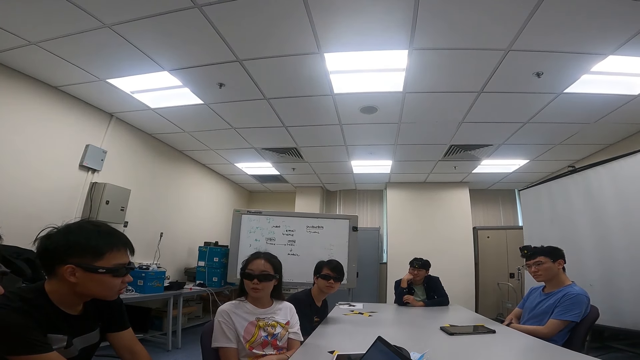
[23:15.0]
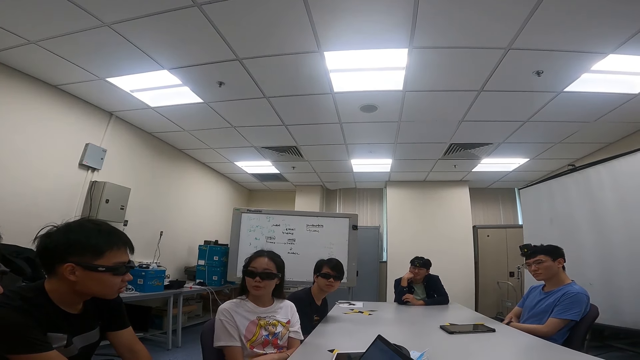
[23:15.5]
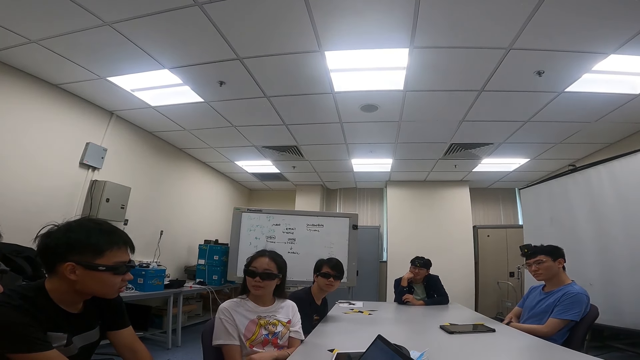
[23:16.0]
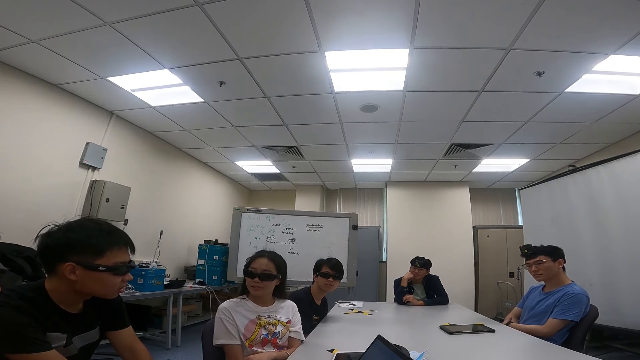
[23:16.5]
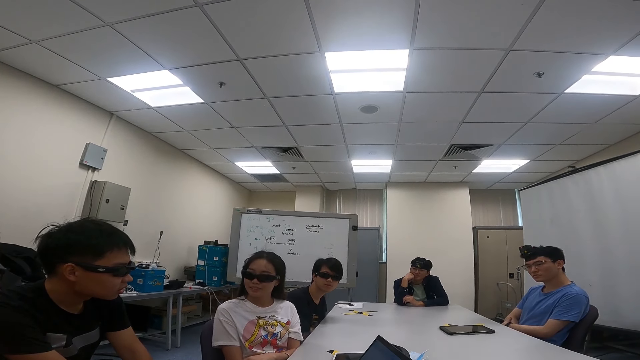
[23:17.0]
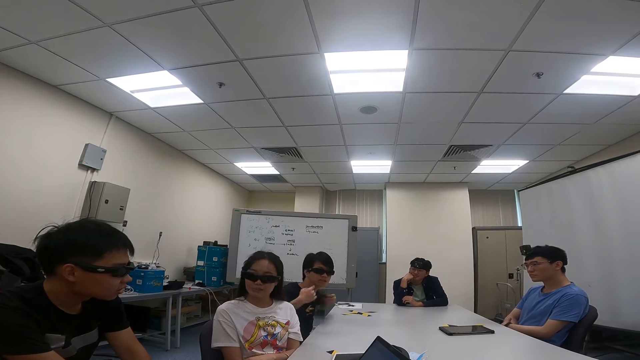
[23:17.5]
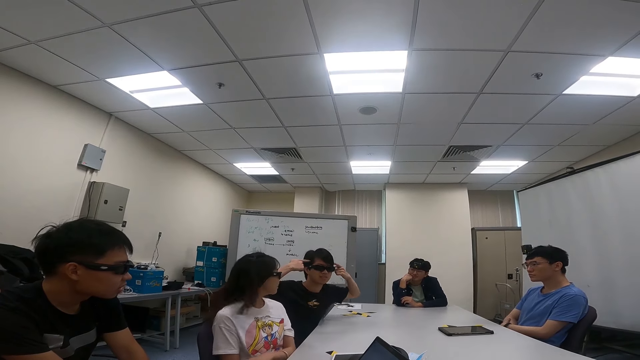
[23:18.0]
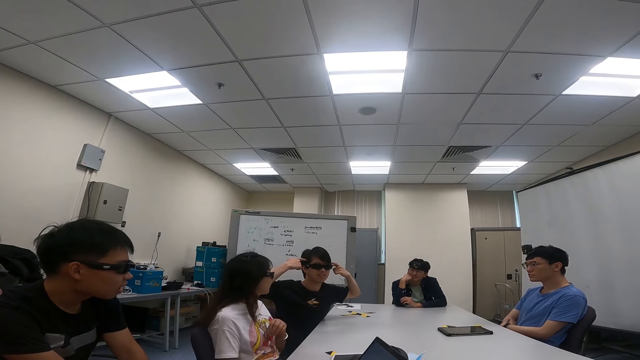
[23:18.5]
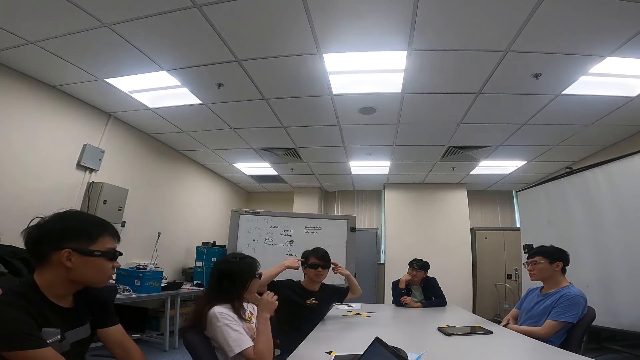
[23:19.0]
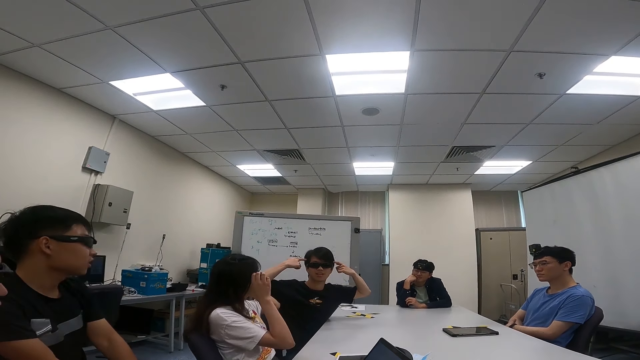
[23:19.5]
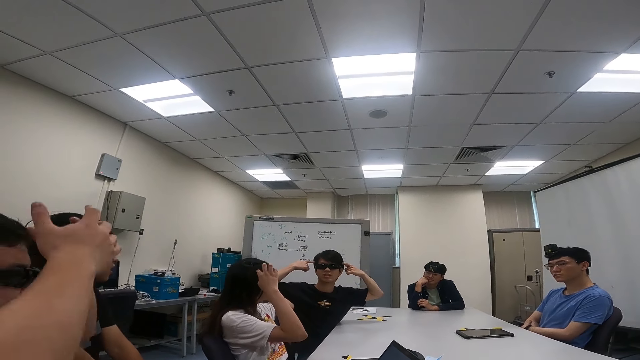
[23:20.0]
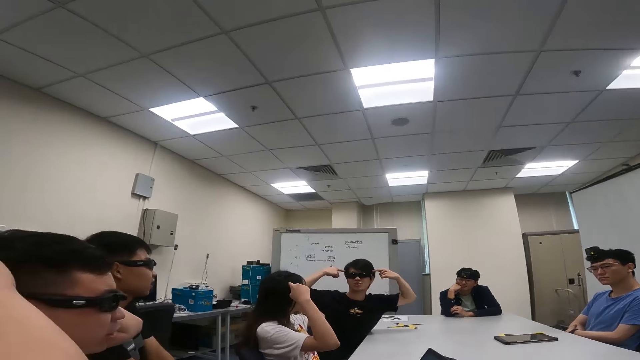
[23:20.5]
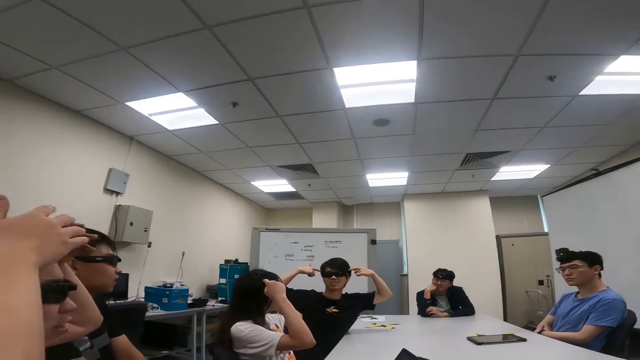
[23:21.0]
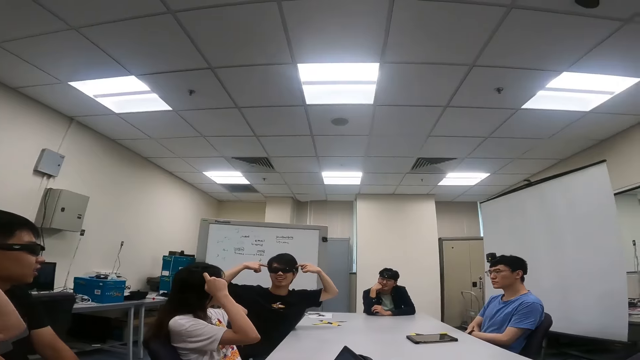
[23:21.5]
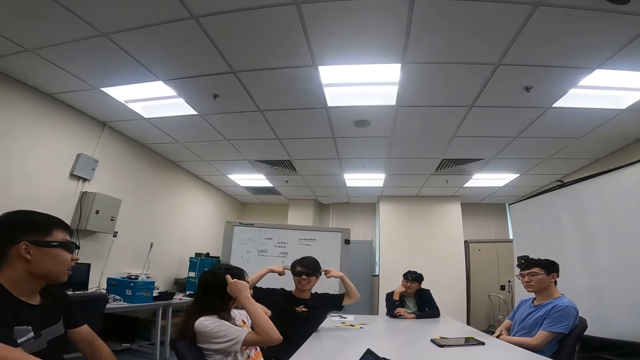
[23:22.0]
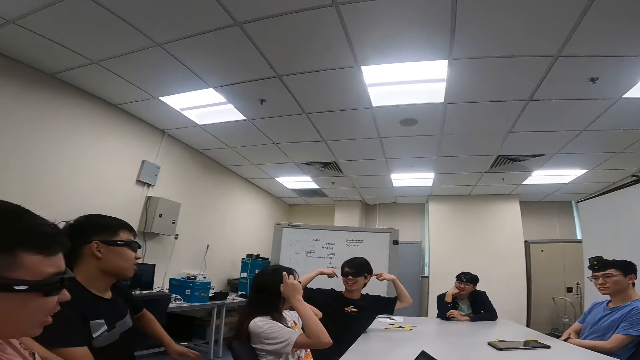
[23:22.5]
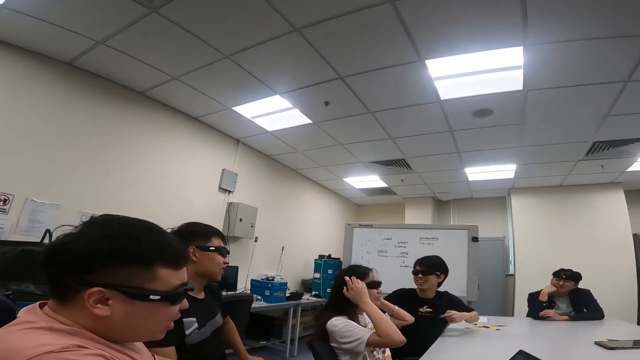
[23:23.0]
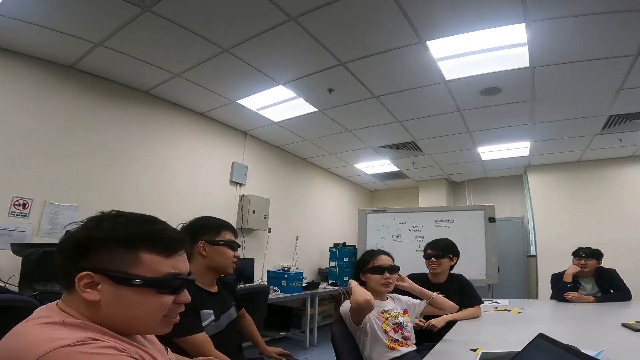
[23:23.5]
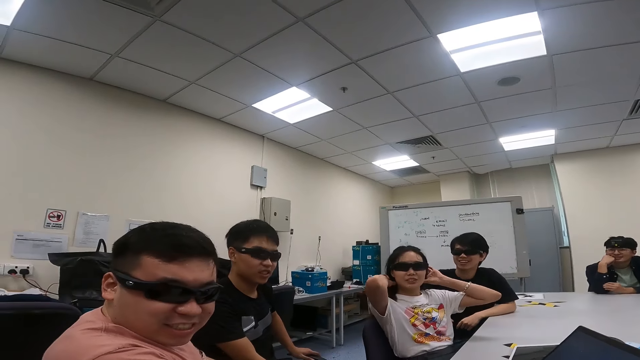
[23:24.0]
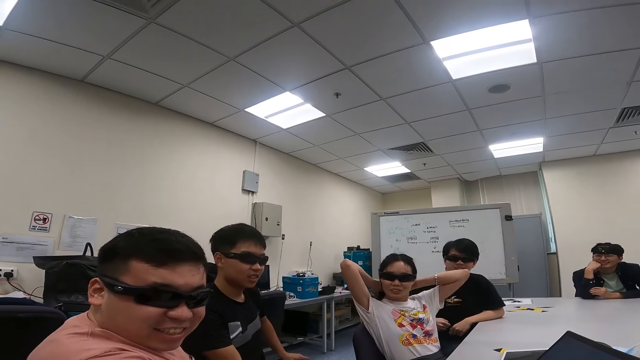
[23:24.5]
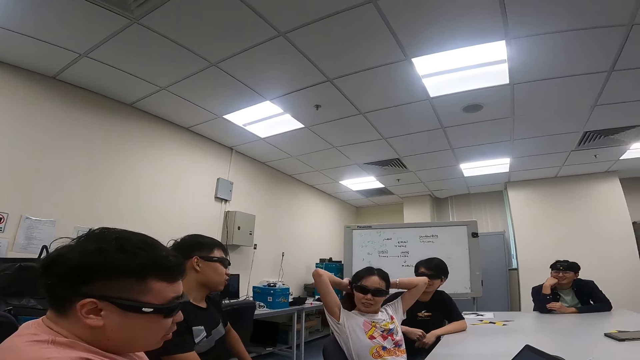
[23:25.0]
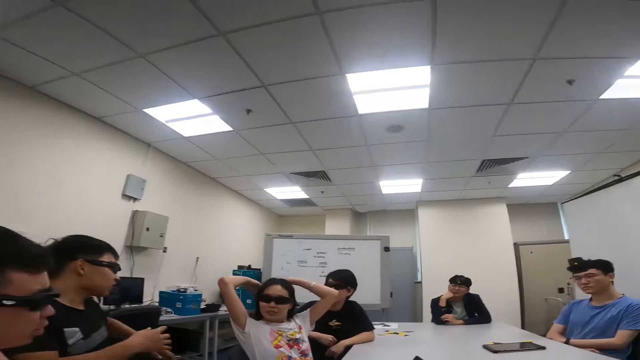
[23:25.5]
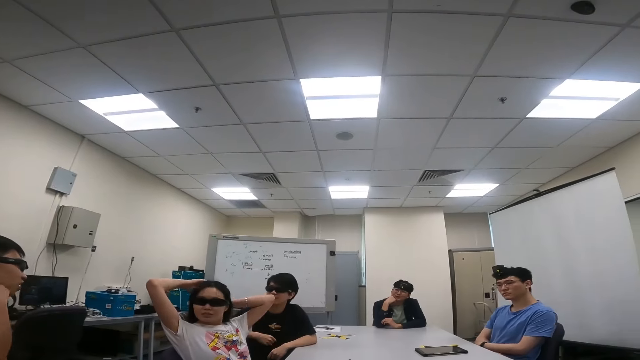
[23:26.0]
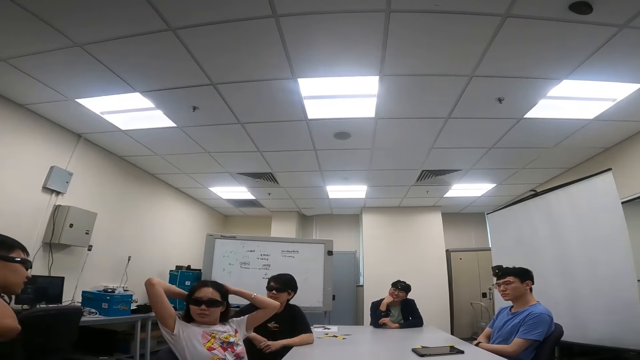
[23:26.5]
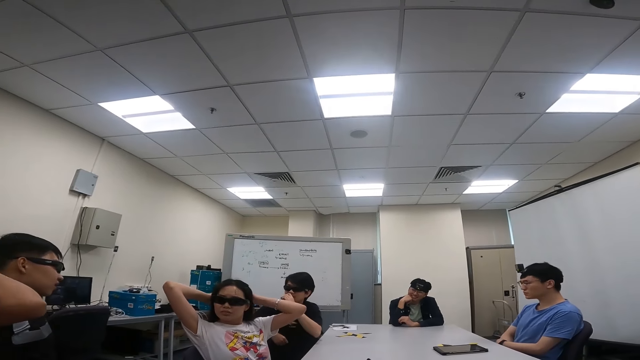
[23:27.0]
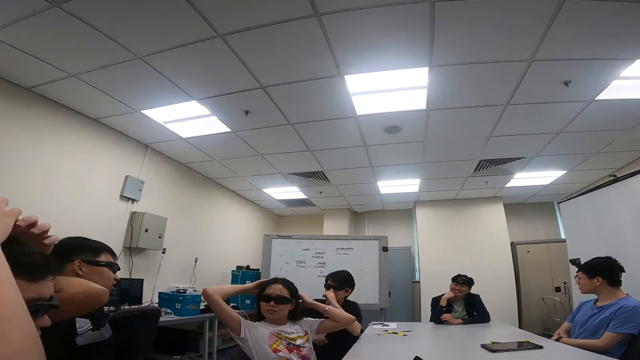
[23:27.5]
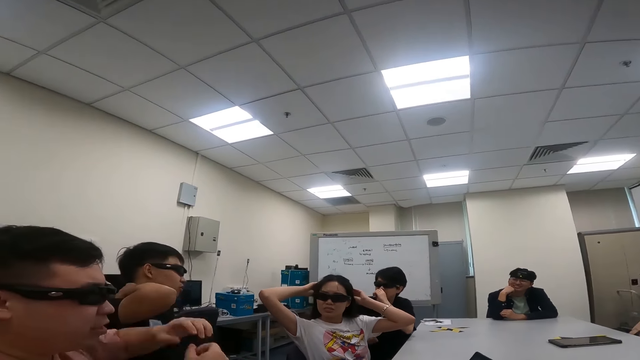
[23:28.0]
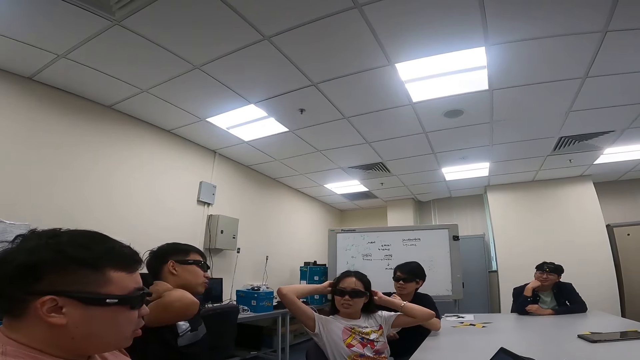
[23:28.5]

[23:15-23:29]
A person touches the head. Another person points his head. A woman touches the camera. A third person touches the head. A fourth person moves hands over his head. The woman touches the camera. The woman straightens the hair. The third person sways hands. A fifth person touches the neck.

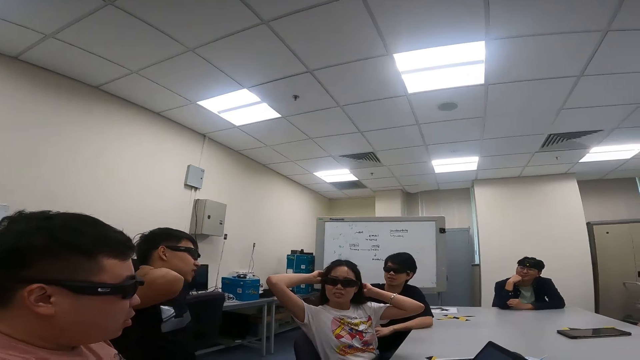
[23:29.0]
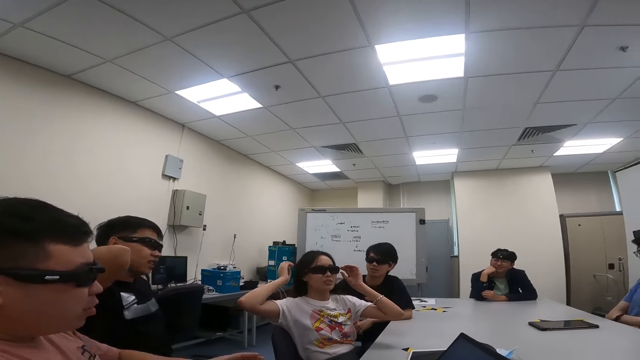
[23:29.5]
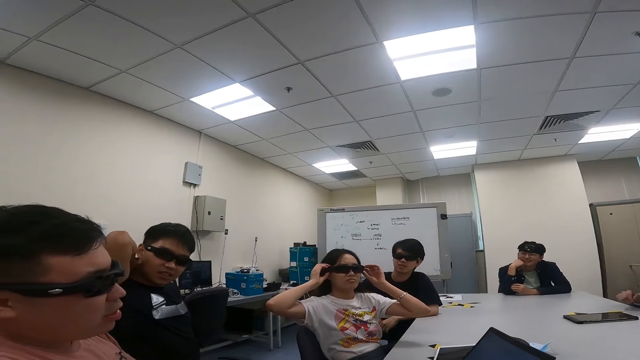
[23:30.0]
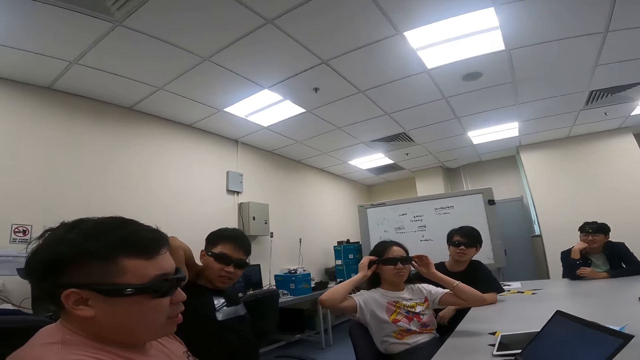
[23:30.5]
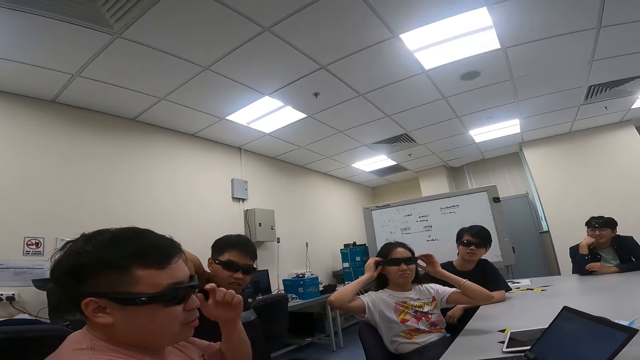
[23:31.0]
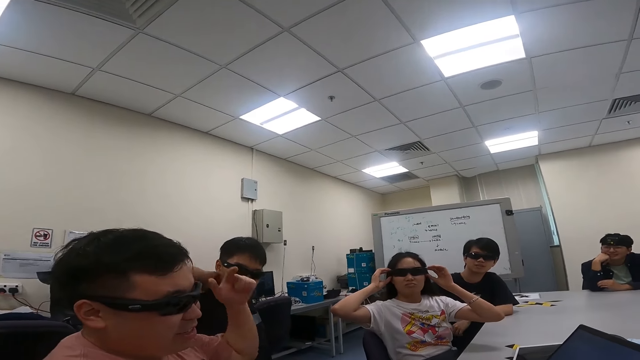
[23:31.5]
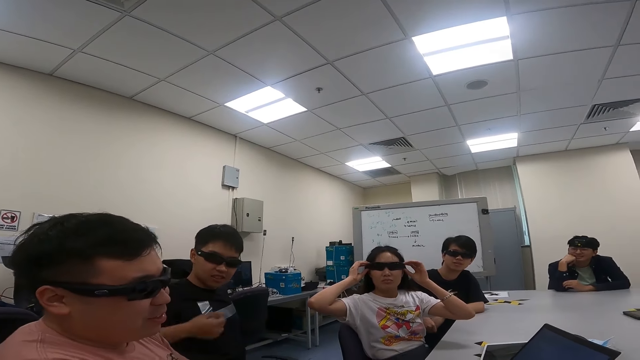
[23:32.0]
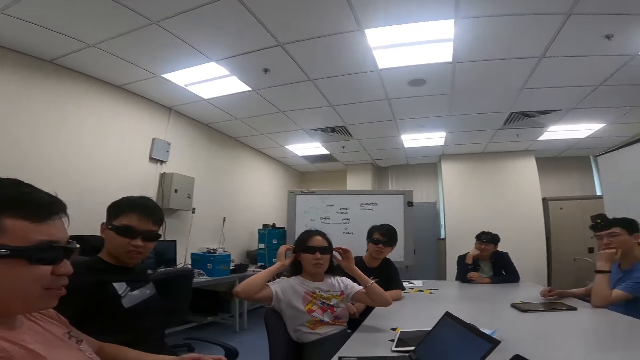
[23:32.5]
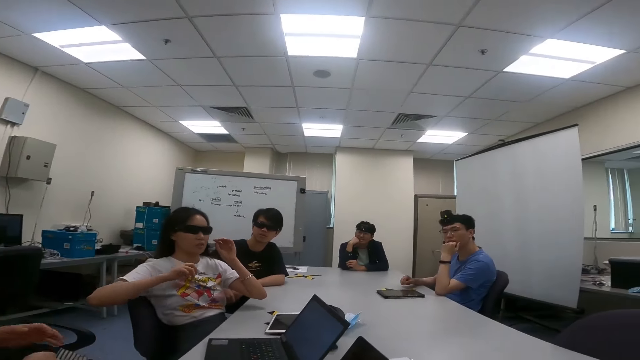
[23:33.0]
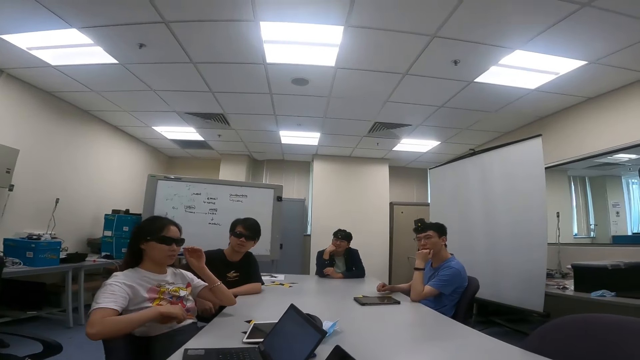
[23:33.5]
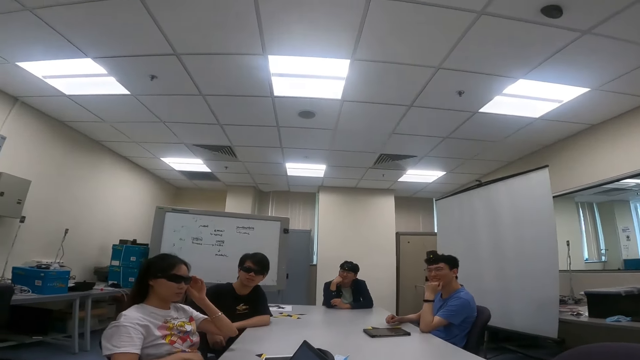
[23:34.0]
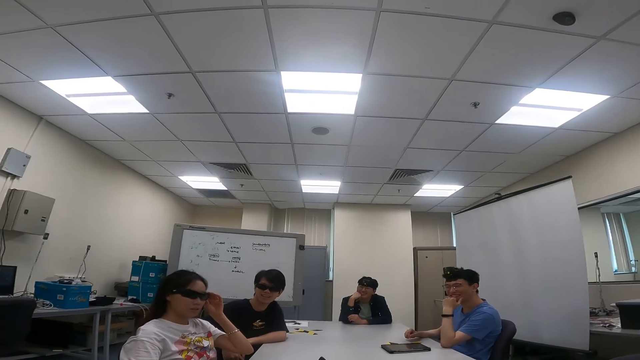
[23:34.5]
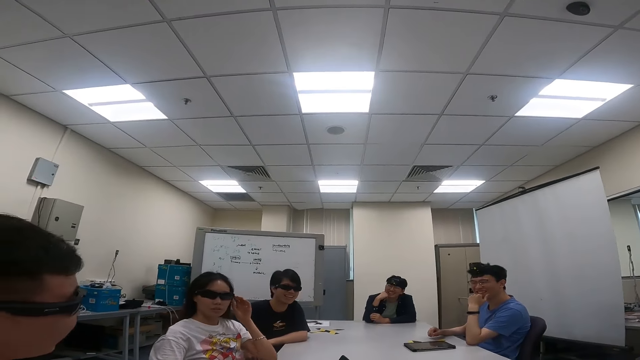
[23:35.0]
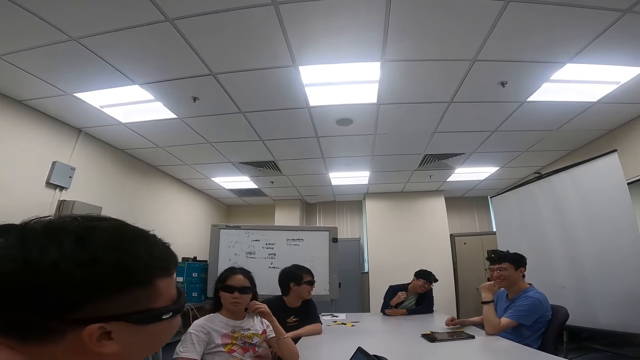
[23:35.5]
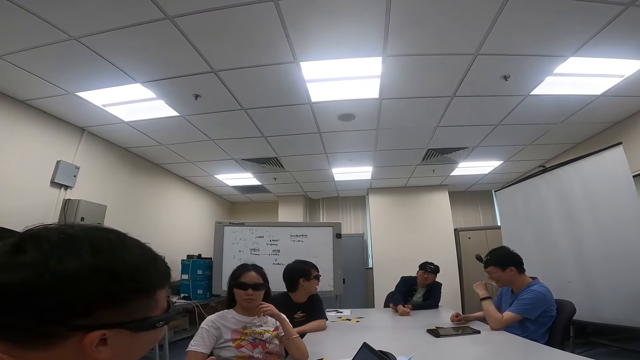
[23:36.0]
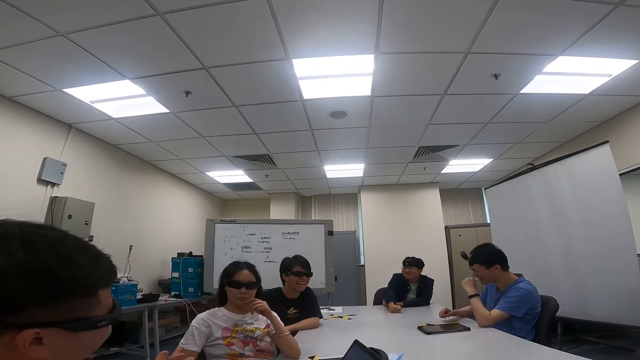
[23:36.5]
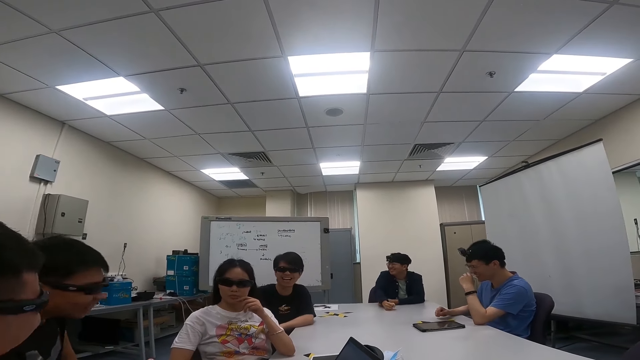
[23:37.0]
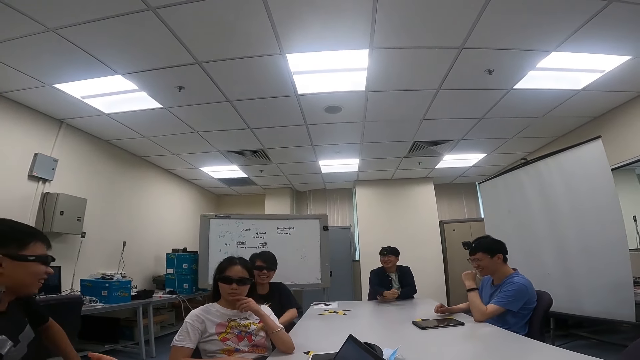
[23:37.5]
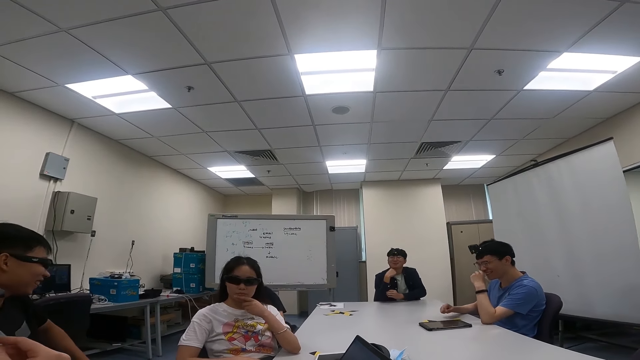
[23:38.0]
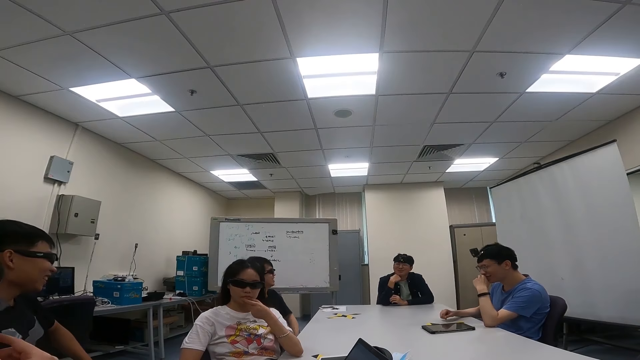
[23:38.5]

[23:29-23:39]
A woman touches the camera. A person talks to the camera wearer. Another person sways hands. A third person laughs. The first person laughs at two other people.
